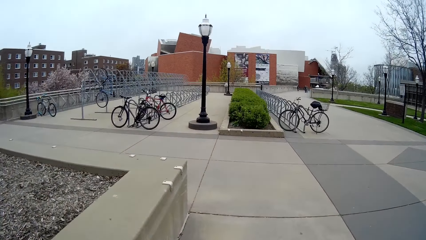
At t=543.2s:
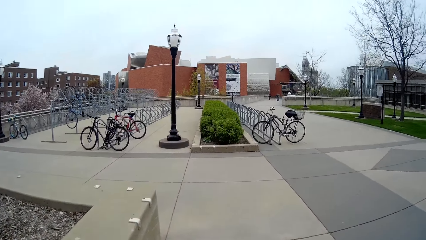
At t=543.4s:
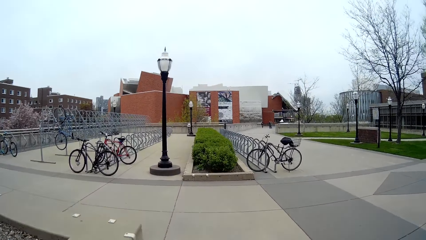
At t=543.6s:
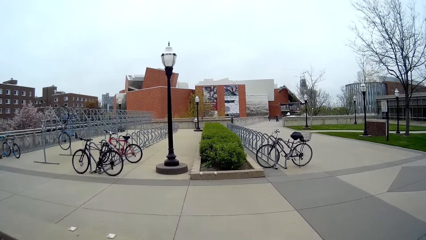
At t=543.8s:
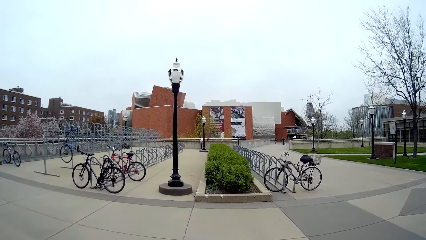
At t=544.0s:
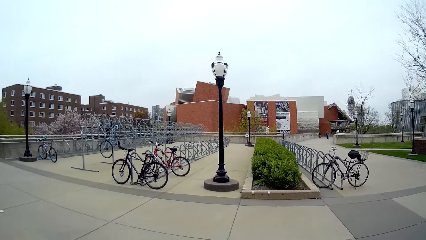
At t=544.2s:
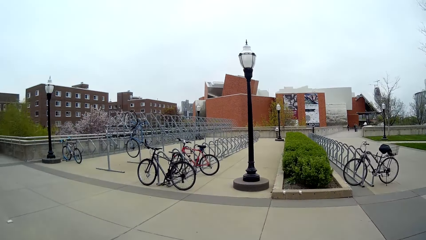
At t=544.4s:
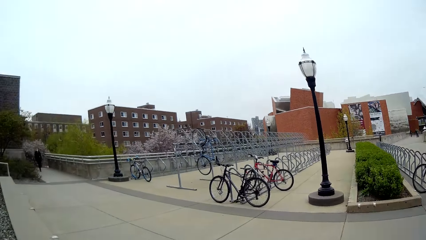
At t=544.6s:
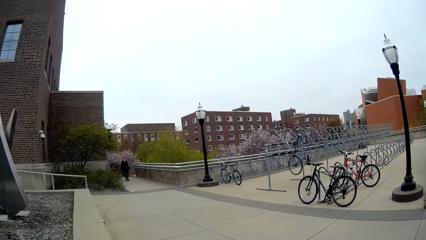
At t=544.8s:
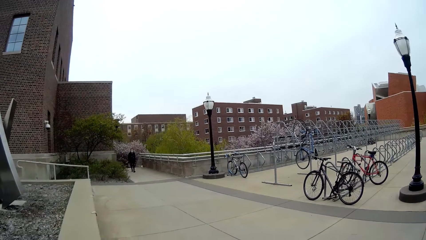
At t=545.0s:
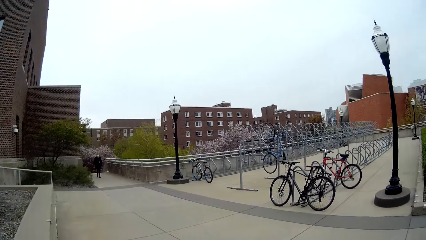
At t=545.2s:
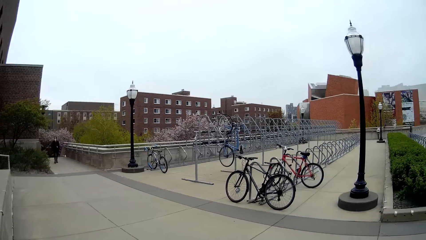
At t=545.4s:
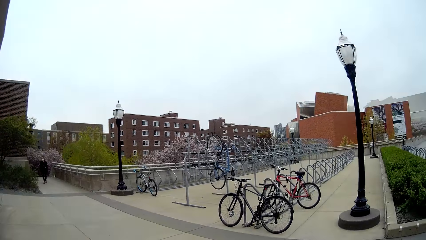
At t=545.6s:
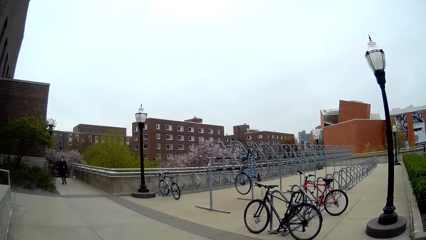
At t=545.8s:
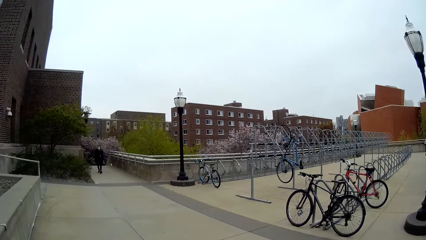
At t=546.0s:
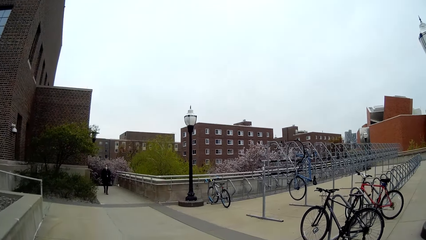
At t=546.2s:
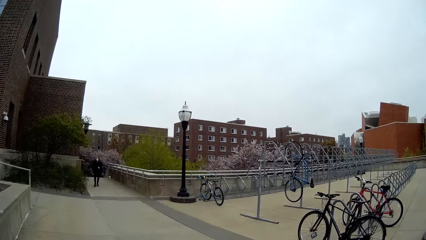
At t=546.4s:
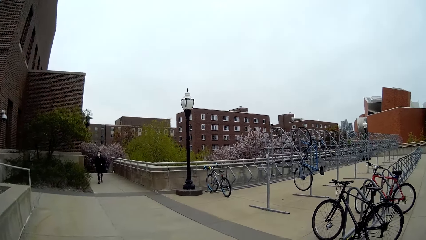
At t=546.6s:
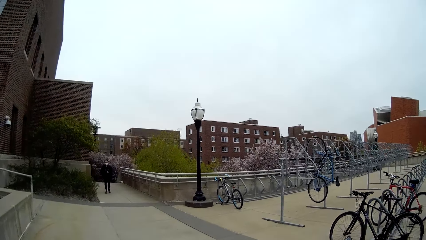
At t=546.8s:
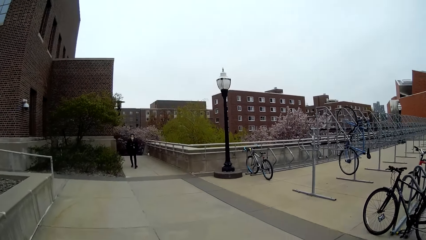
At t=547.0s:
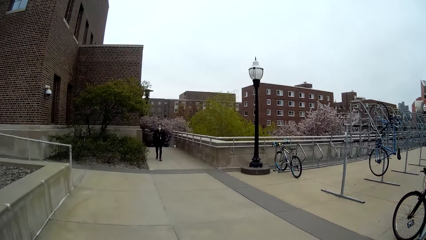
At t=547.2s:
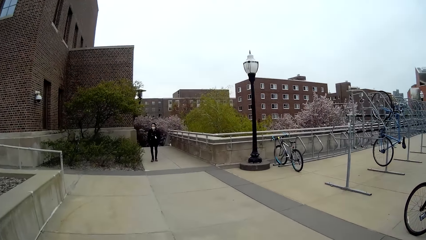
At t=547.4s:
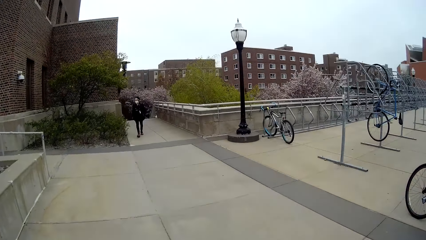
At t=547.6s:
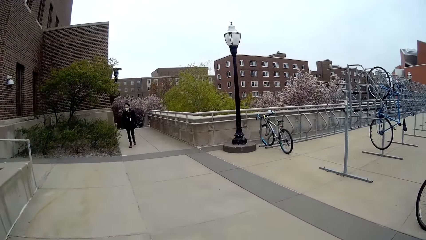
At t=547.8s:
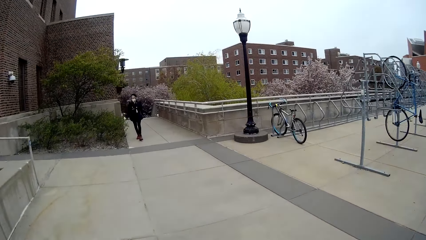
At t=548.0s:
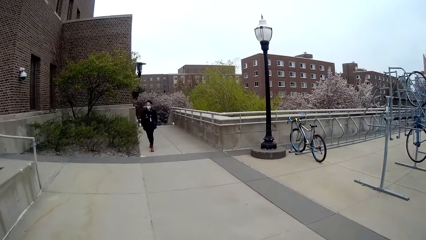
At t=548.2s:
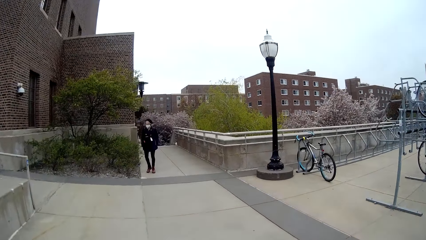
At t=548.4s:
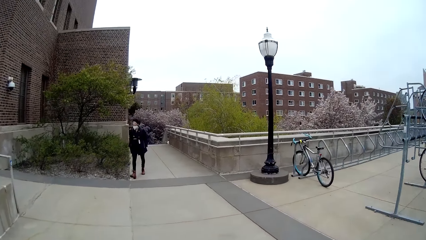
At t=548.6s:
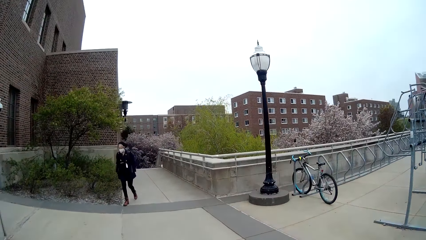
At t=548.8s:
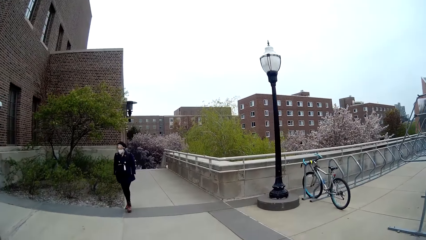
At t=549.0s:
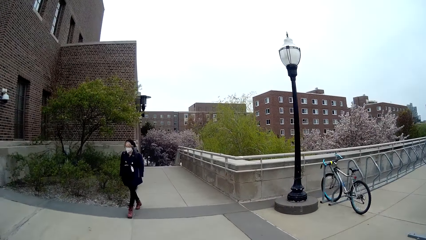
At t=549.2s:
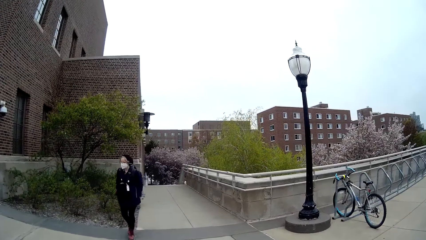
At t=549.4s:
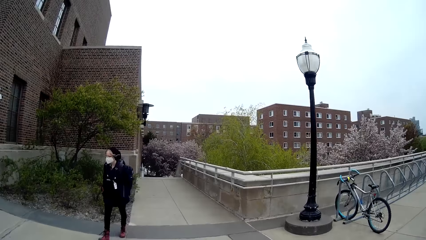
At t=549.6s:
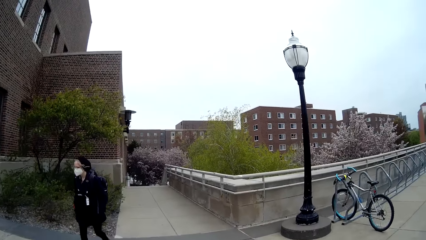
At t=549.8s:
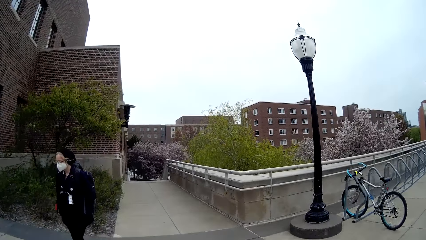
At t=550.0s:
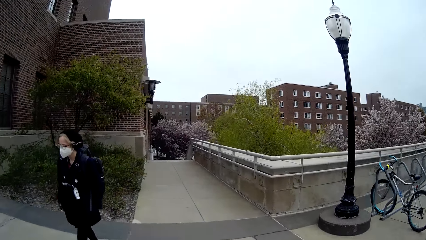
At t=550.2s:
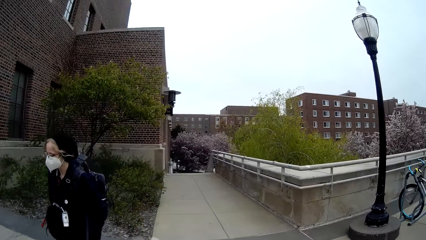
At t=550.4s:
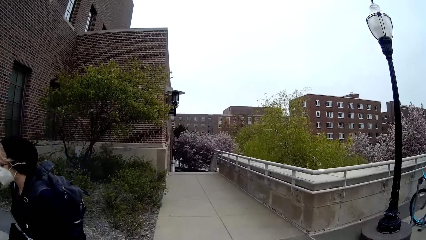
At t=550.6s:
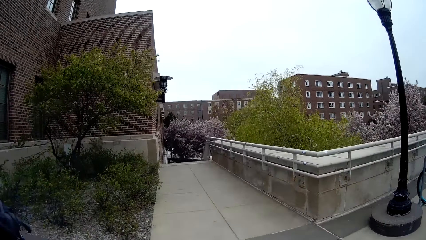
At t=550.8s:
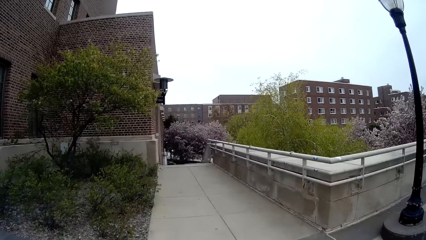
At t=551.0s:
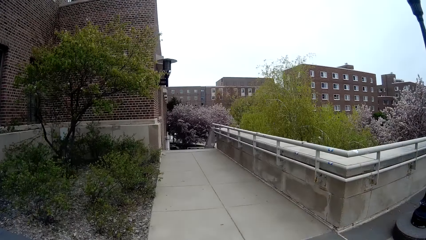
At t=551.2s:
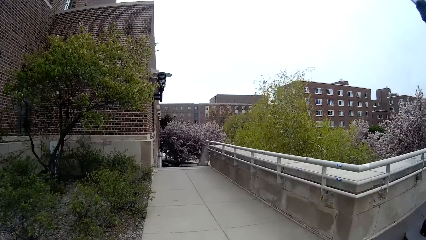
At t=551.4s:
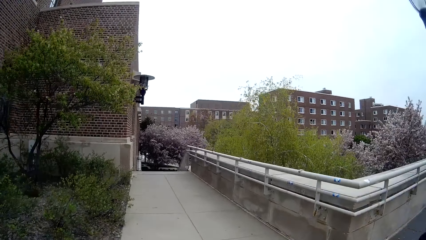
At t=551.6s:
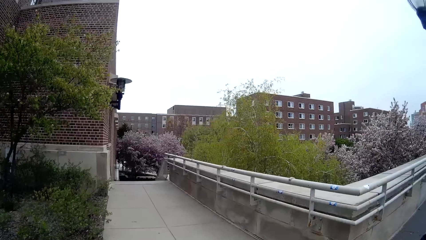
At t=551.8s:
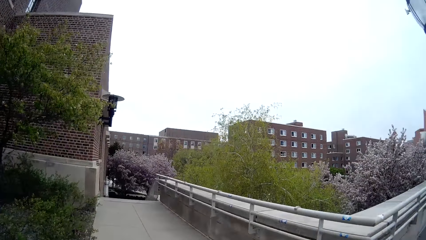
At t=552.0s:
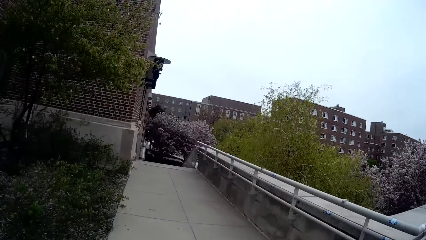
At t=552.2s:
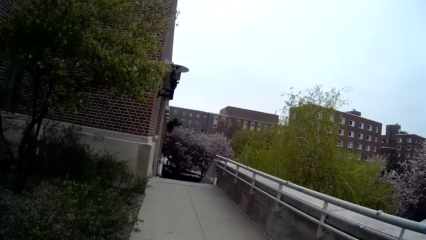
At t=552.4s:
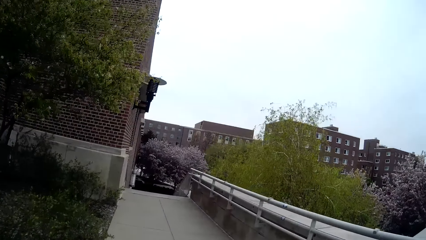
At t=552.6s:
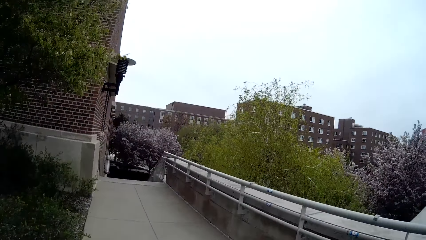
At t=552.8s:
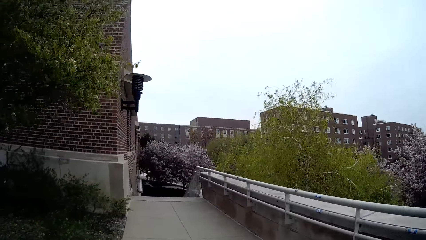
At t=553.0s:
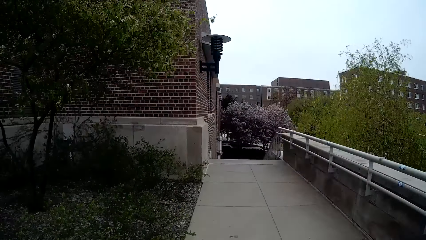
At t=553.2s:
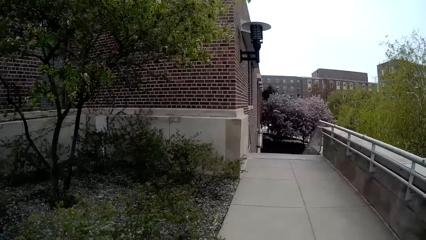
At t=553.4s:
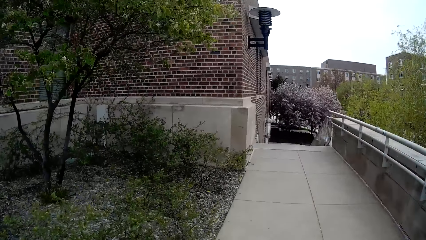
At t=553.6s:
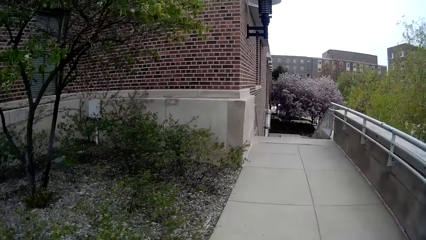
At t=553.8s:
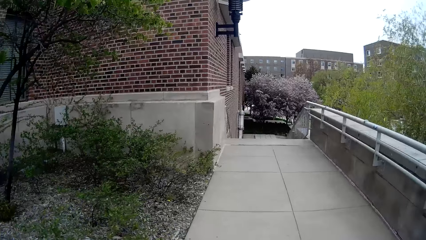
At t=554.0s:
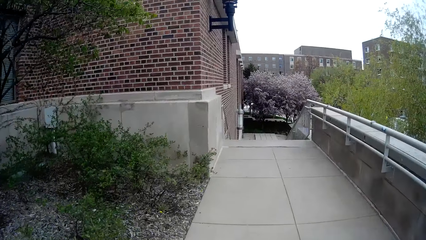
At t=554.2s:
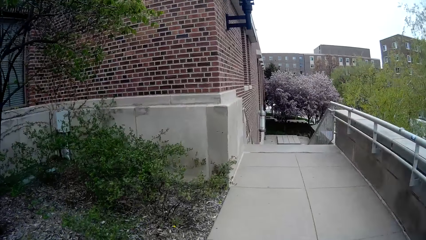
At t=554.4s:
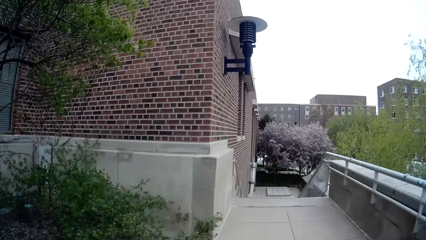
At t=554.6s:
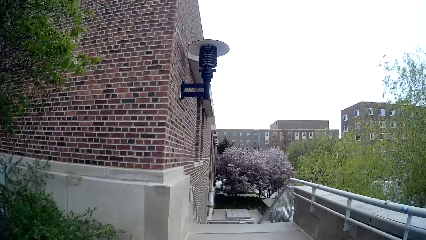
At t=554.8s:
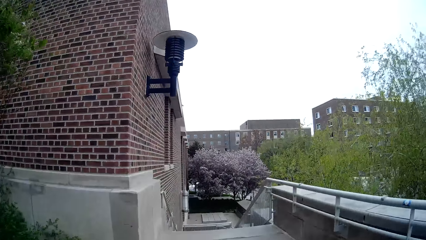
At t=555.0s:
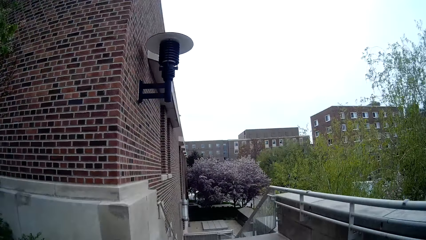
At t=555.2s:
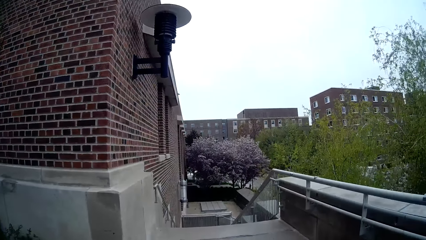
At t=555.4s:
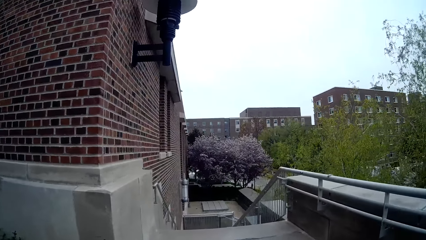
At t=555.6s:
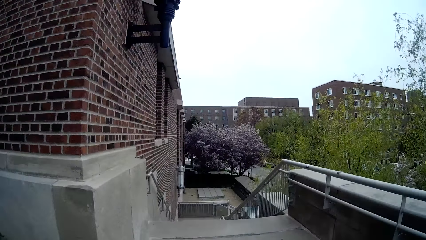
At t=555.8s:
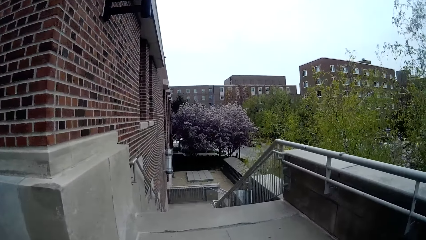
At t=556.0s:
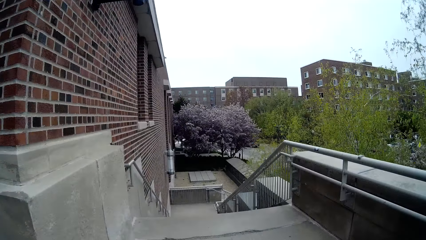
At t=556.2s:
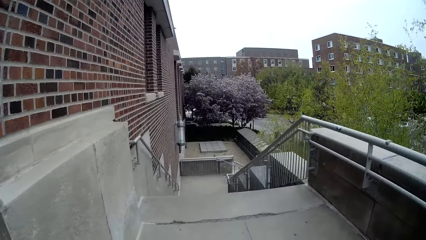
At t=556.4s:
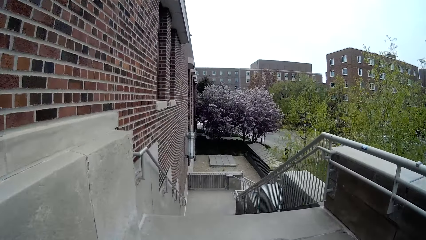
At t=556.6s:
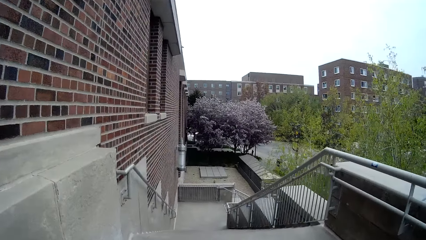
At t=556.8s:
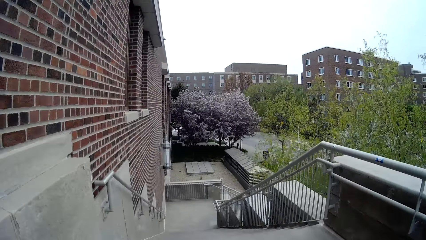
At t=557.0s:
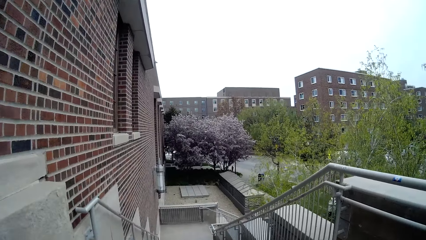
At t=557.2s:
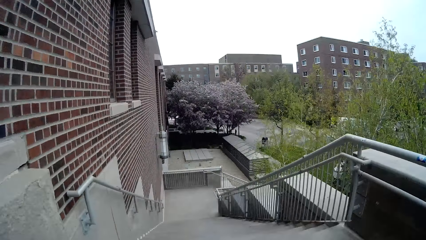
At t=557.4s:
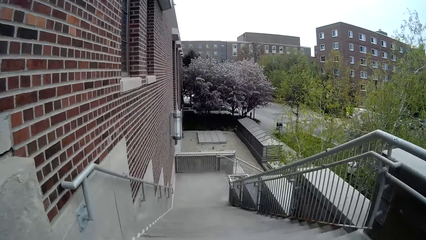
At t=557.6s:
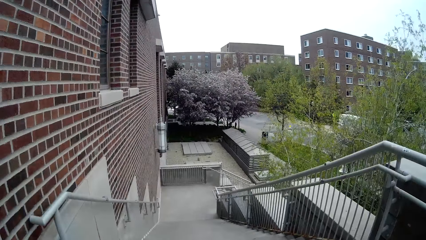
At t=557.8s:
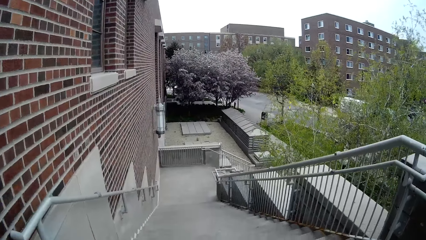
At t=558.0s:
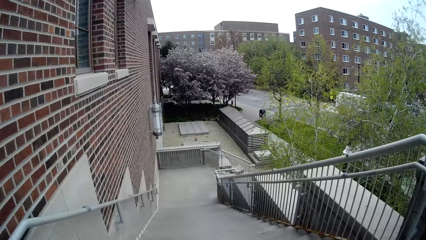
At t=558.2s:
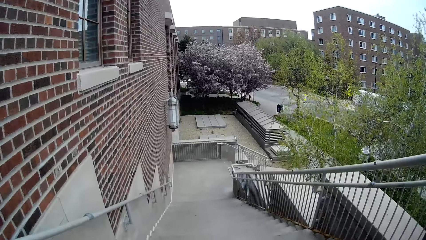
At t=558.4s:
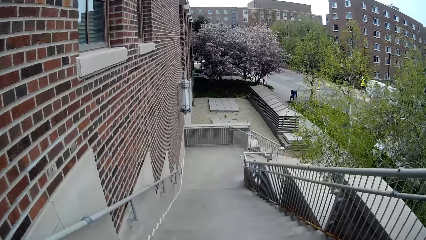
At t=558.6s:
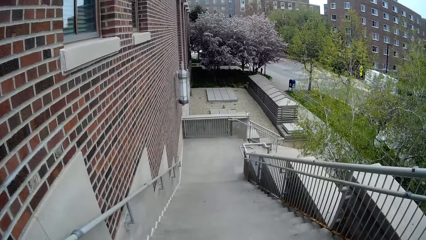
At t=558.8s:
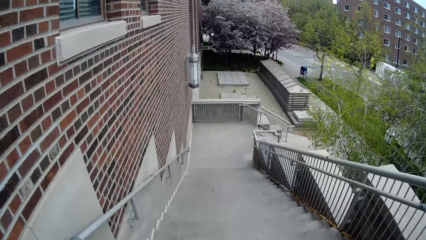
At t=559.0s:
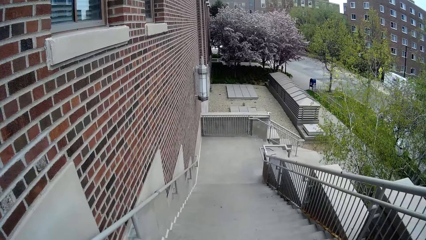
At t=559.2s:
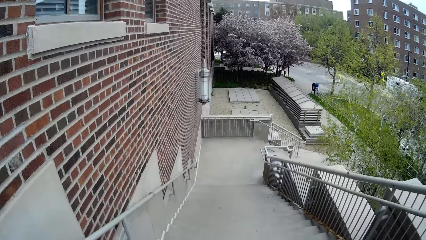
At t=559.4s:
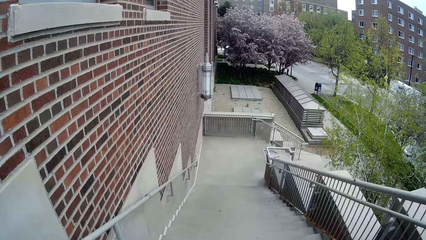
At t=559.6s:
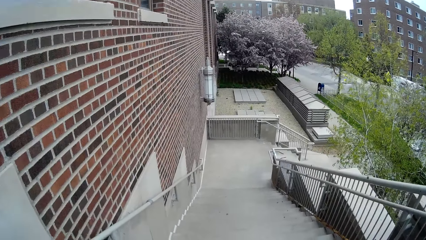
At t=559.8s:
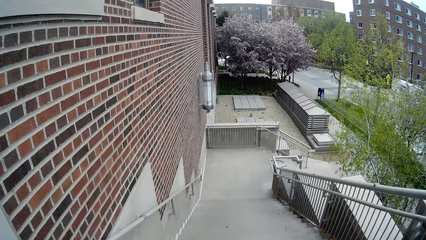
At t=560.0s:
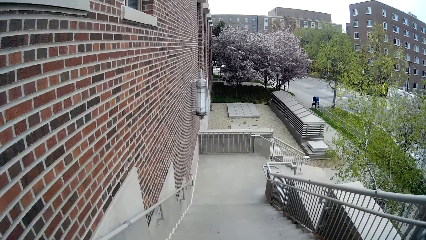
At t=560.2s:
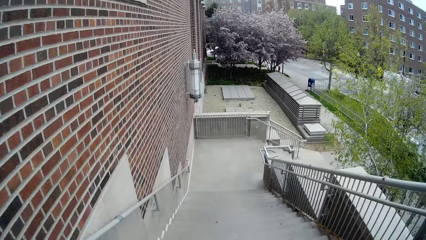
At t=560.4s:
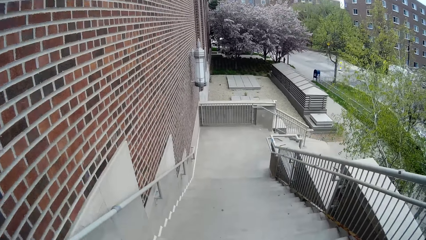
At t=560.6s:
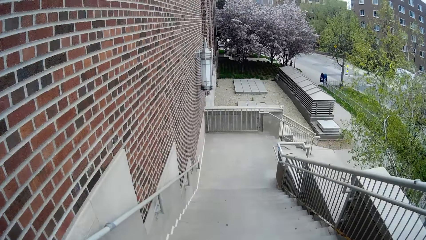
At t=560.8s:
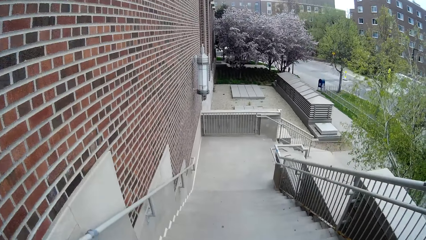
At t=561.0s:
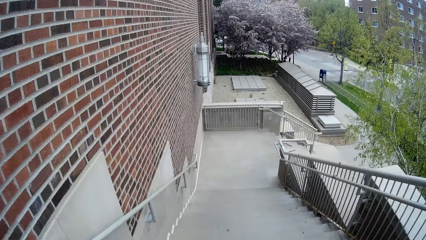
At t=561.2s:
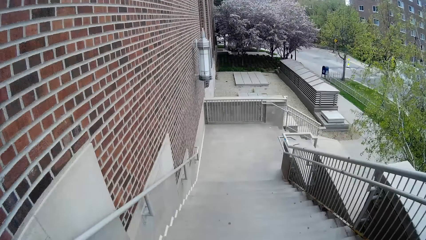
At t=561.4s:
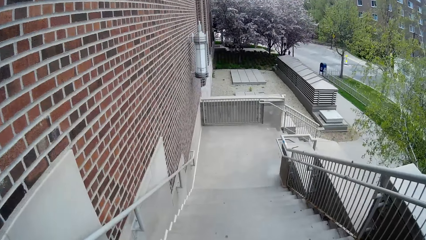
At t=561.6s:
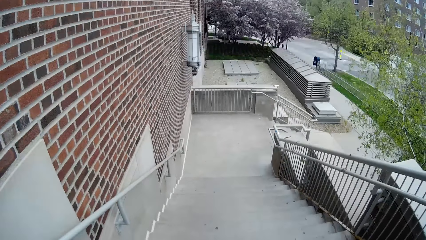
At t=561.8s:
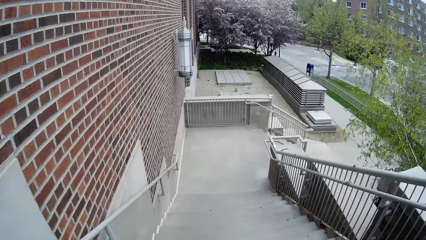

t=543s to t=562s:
A woman walks past the camera wearer. The camera wearer walks down a stairway.
